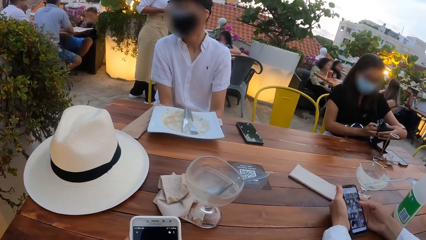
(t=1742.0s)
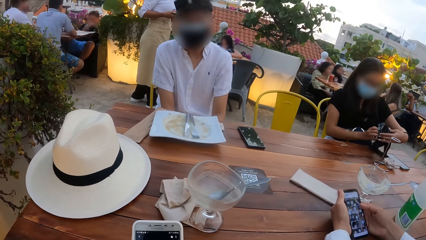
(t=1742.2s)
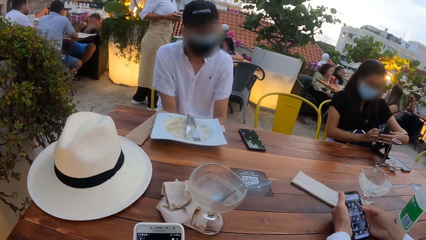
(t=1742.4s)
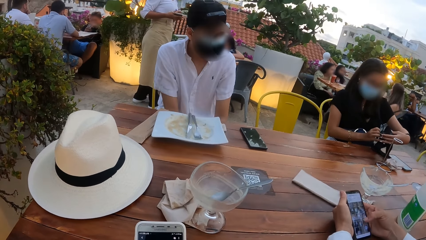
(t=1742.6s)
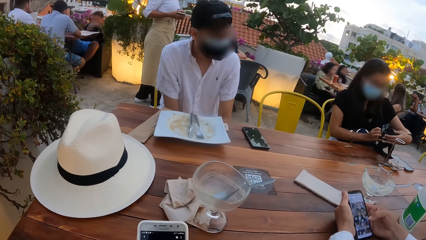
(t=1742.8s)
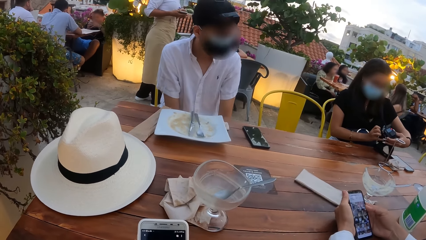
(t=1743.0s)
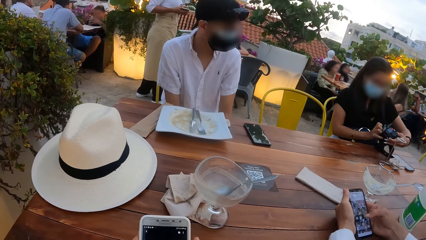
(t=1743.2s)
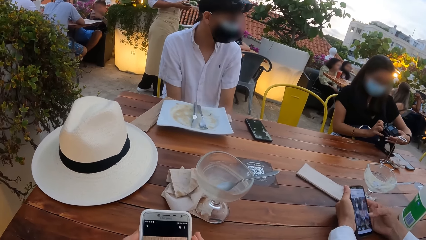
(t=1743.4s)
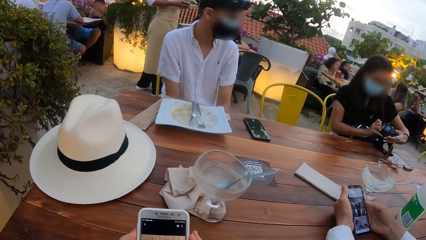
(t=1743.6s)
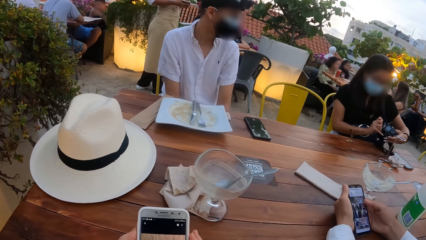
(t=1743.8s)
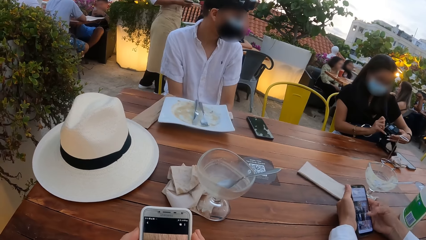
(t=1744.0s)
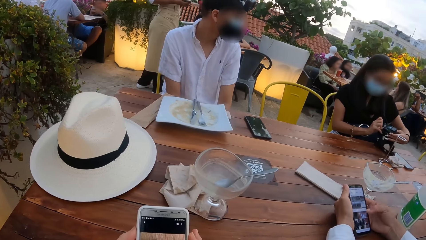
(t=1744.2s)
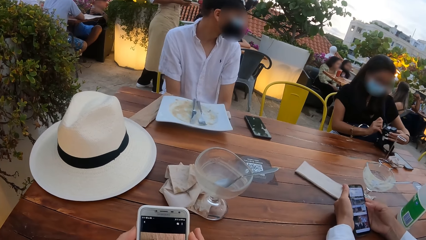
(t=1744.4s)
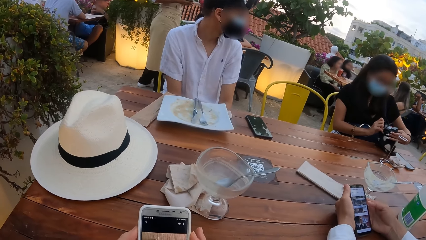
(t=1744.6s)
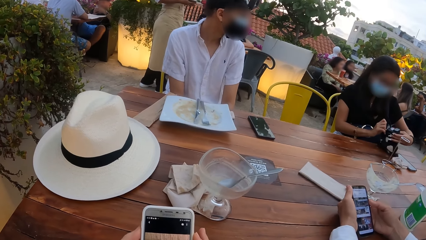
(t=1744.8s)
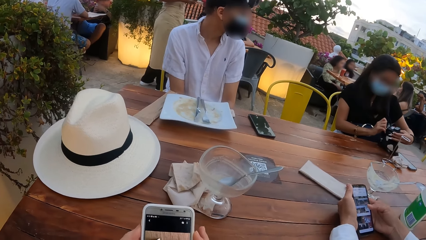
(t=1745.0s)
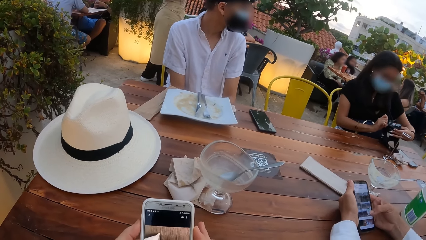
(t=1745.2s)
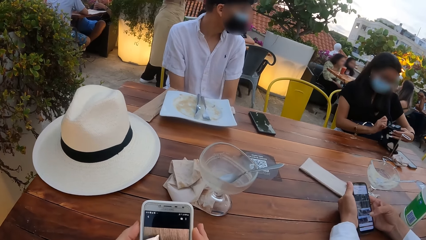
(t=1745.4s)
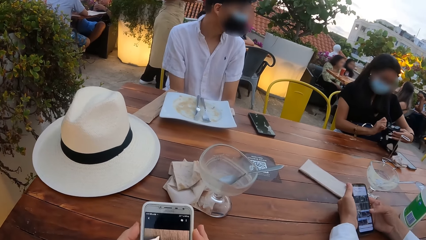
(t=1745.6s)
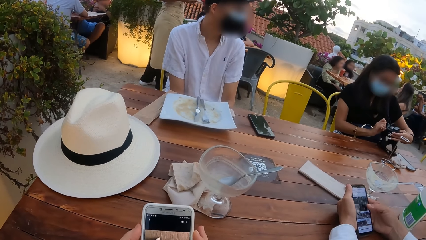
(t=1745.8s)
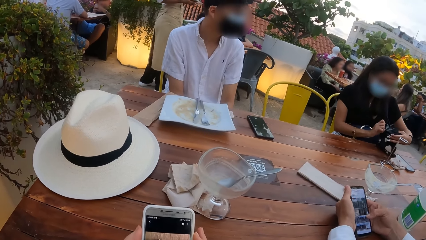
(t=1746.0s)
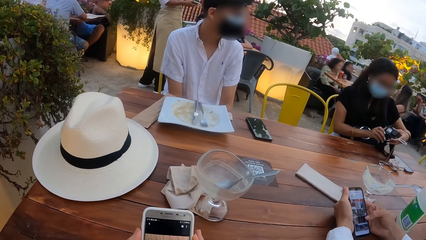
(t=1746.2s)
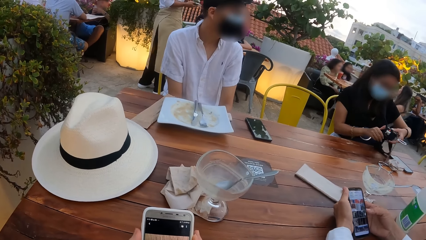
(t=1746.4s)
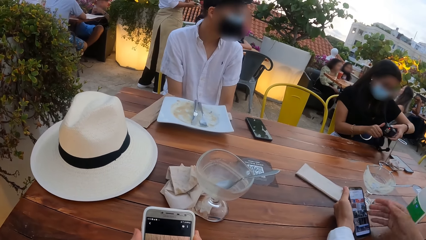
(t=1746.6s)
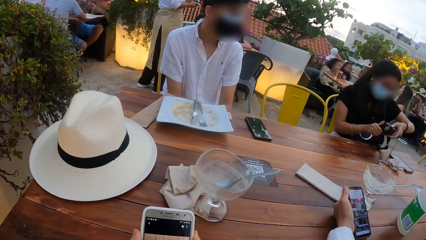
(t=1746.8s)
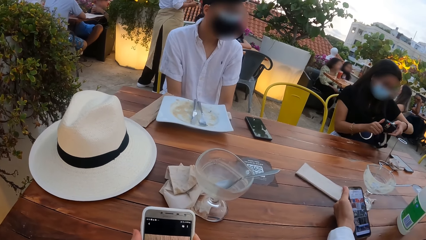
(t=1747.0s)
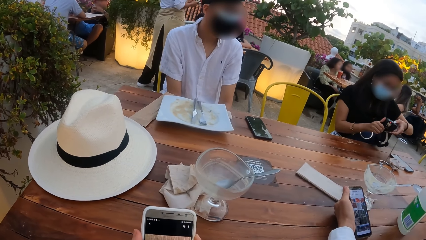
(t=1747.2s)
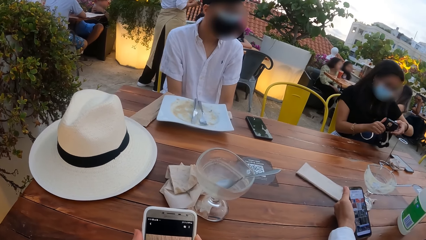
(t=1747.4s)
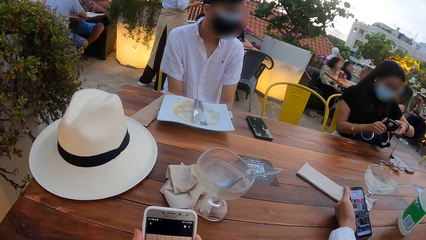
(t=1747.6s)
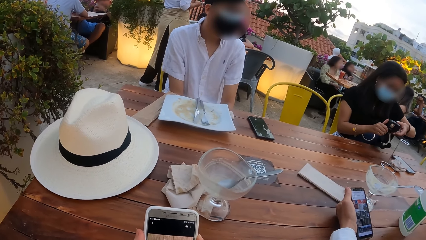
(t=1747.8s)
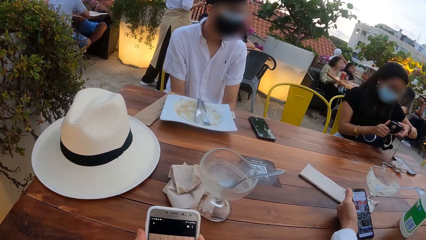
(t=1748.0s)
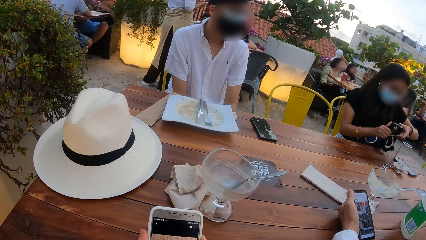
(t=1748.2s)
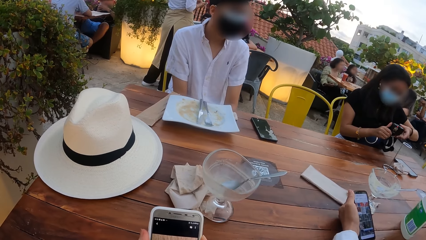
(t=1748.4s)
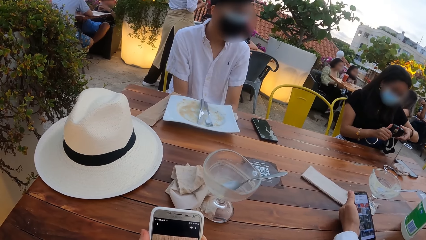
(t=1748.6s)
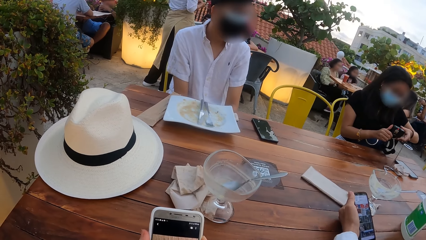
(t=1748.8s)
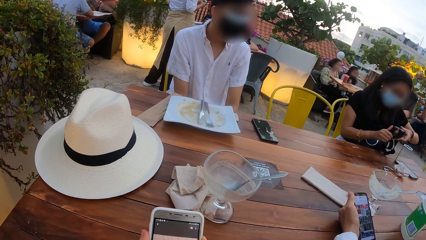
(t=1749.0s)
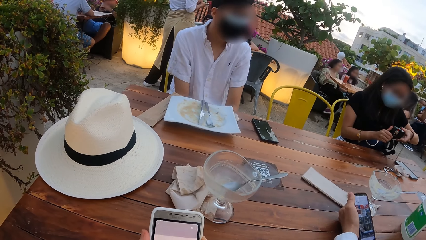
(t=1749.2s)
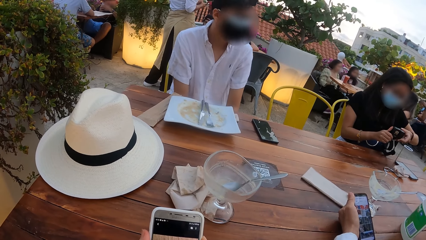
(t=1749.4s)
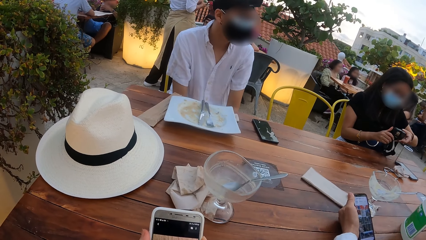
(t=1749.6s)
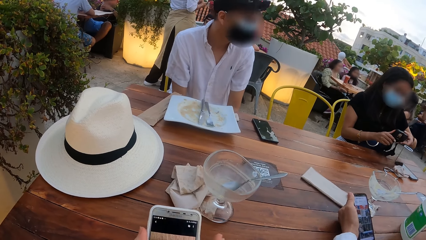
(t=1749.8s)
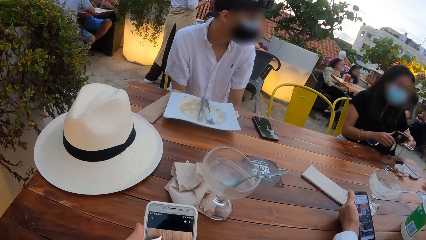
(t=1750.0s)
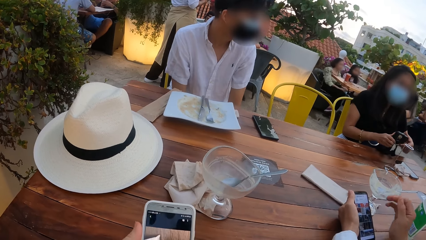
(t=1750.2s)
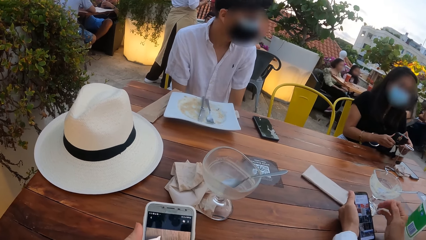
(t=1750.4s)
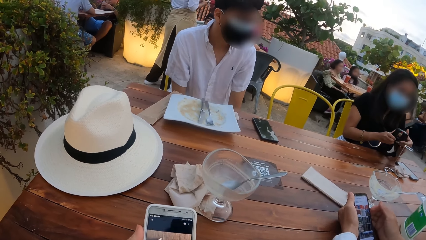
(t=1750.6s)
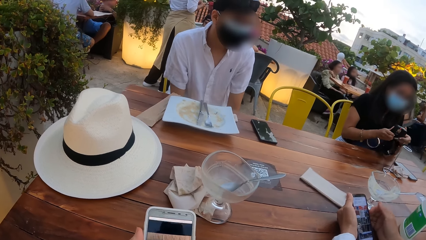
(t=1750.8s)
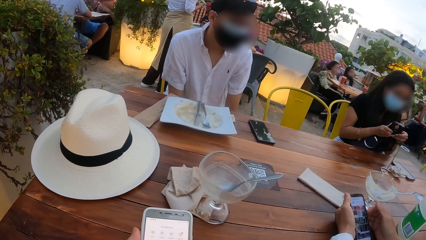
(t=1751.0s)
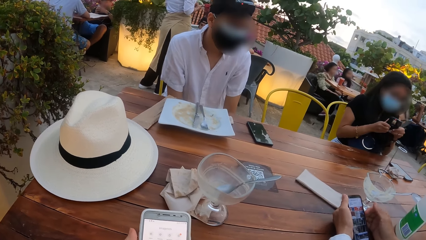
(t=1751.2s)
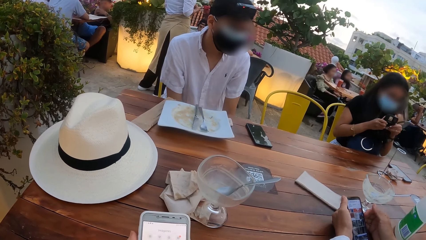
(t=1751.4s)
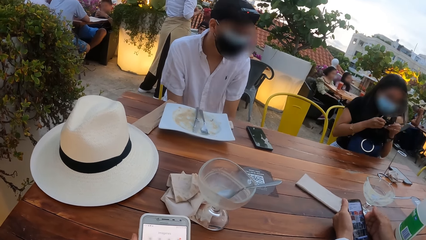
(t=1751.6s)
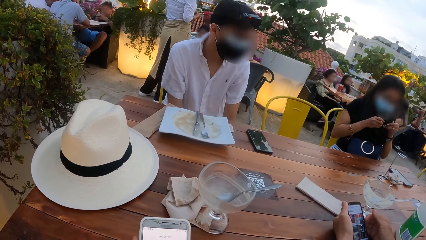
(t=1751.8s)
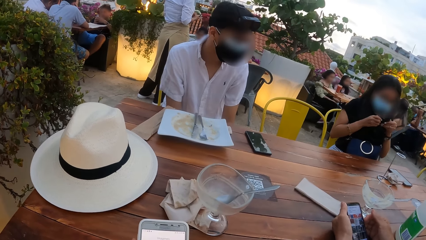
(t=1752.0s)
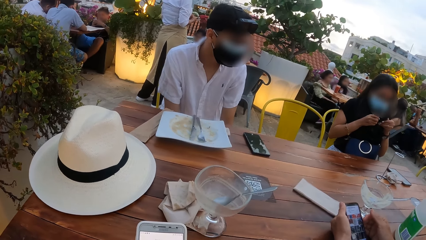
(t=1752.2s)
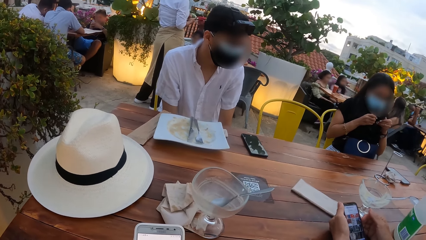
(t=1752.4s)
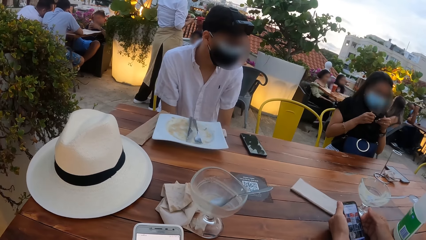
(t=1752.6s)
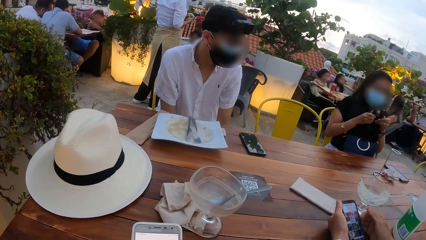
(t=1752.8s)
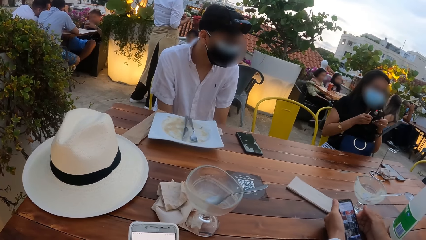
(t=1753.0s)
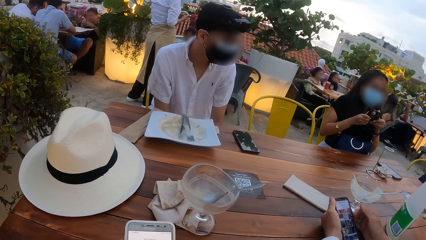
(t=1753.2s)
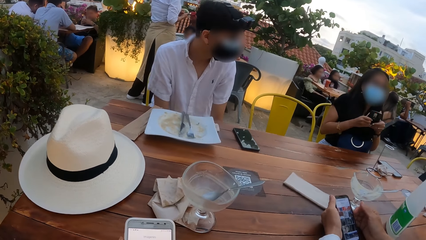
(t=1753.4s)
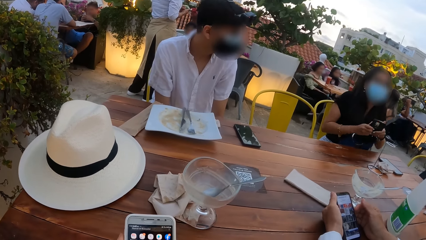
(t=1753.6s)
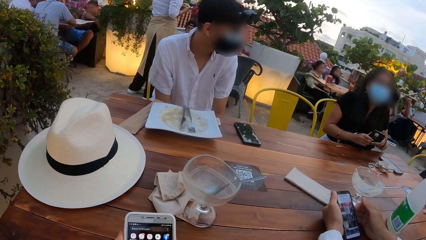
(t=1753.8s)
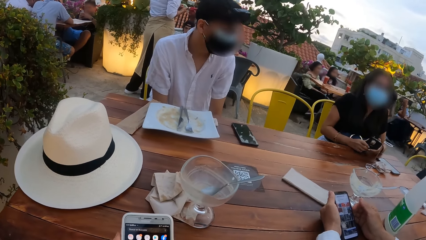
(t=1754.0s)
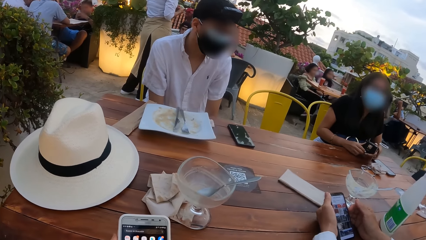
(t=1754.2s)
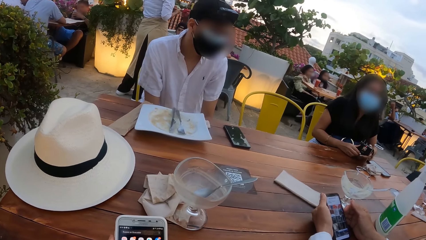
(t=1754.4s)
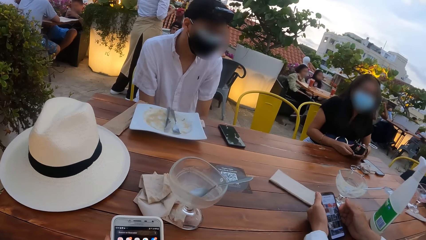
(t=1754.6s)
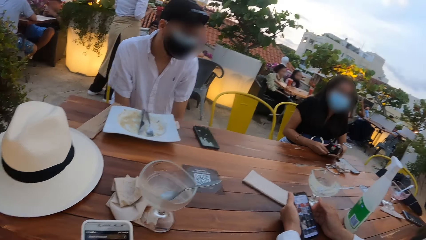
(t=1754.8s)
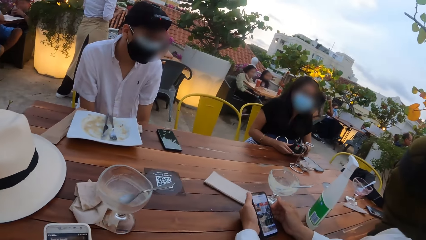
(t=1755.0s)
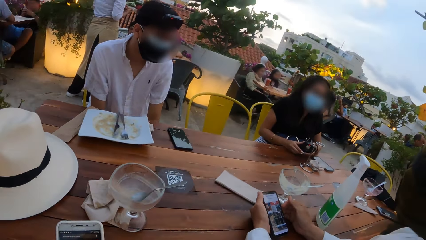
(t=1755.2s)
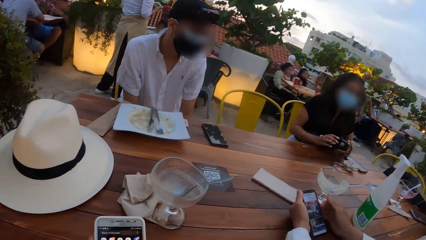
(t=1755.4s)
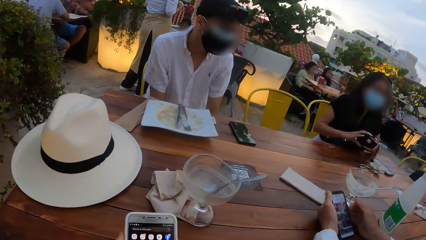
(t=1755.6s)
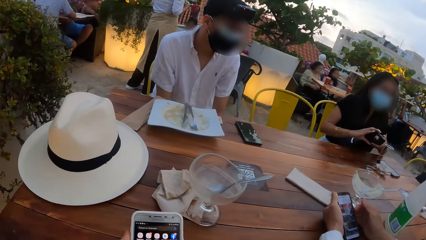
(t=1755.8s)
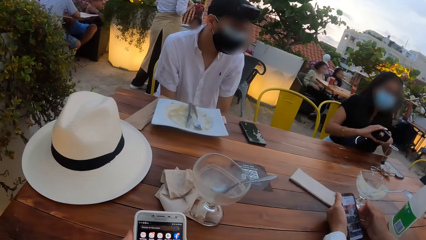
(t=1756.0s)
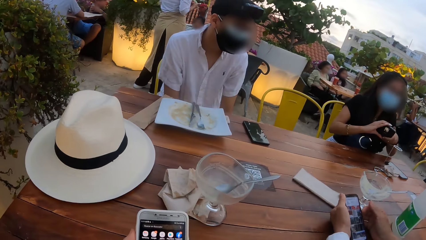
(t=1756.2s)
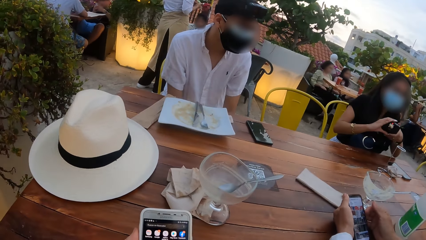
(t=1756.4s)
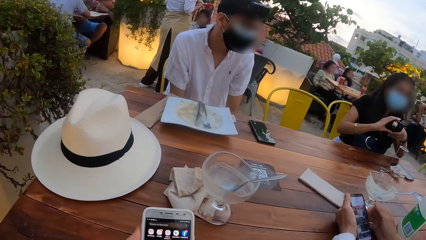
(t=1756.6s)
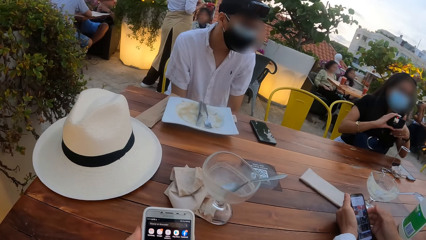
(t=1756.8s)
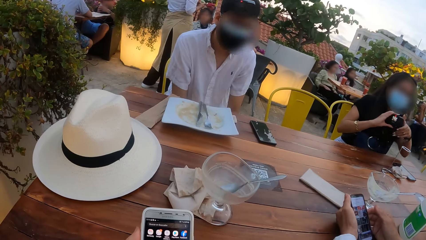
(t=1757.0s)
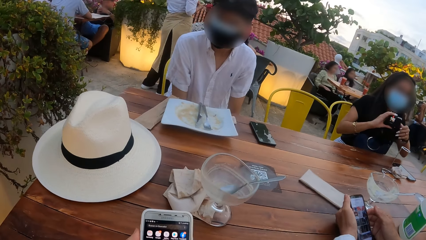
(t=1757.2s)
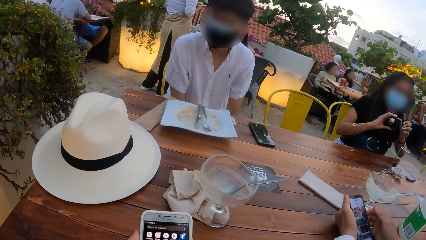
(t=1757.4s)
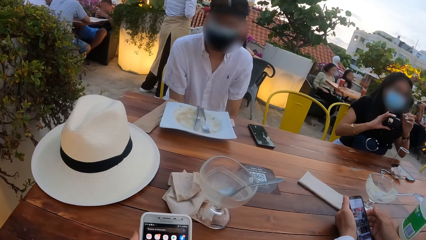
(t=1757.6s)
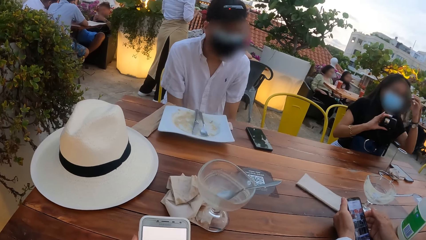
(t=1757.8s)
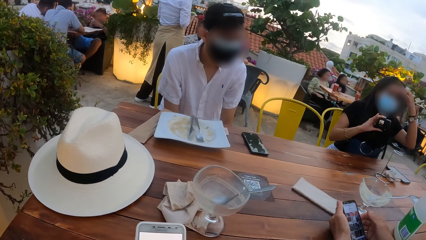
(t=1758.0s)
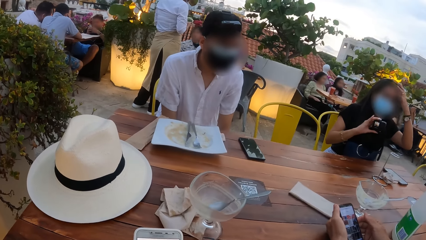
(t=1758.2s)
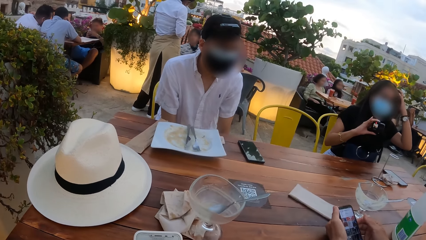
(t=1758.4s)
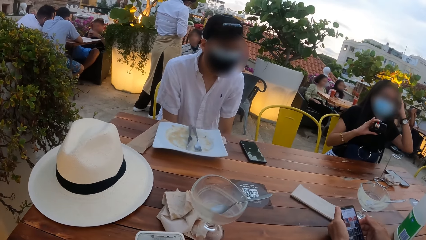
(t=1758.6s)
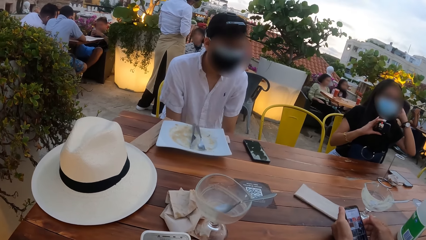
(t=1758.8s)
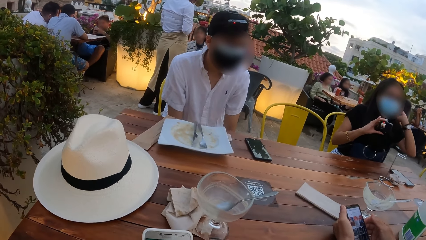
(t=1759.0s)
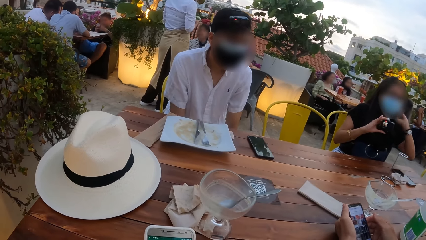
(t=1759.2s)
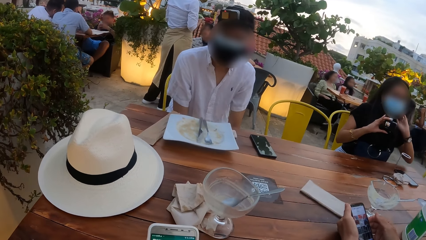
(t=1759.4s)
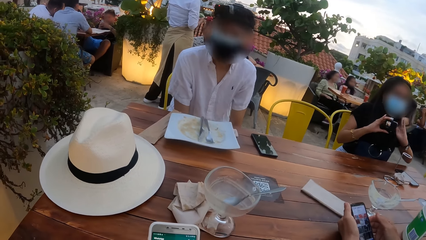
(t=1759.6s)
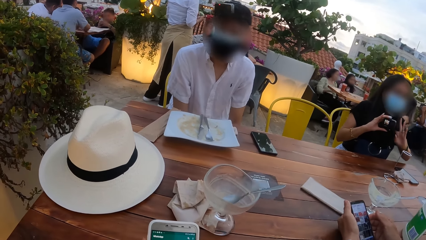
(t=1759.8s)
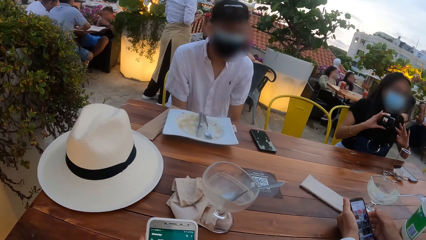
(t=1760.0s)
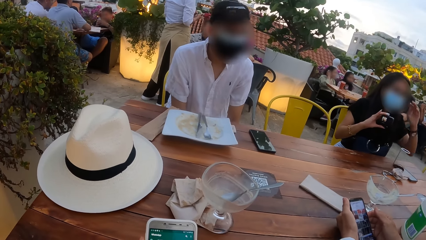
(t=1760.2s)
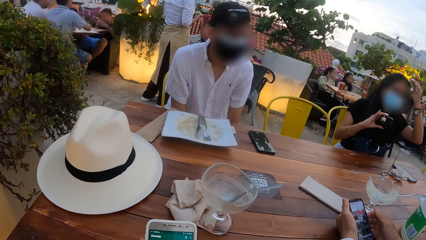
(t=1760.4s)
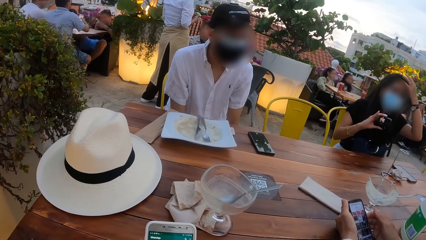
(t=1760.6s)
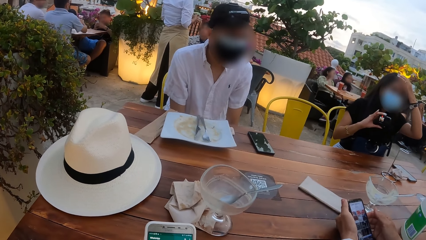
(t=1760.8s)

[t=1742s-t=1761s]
A person uses the phone. The camera wearer uses the phone. A man holds the phone in his left hand. The man holds the phone in his hands. The camera wearer talks to another person and a third person. A woman holds the camera in her right hand. The woman adjusts her hair with her left hand.
